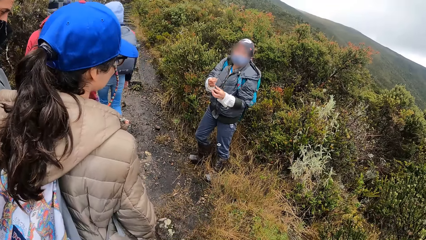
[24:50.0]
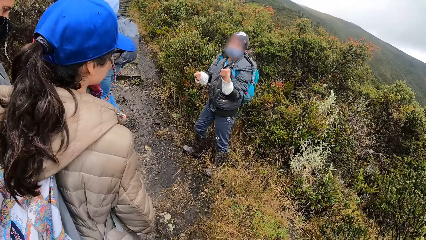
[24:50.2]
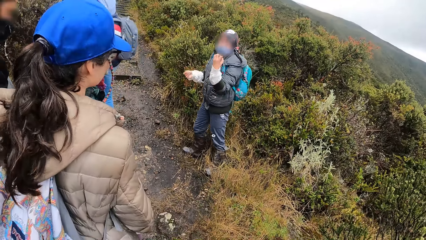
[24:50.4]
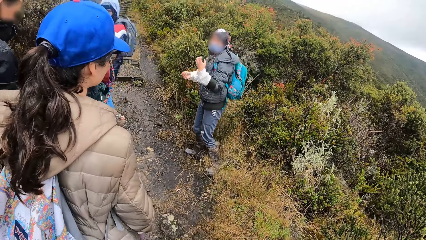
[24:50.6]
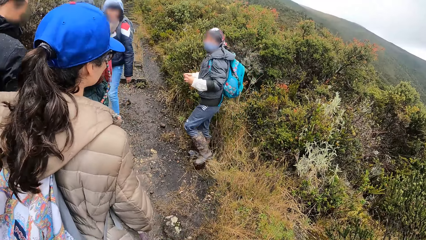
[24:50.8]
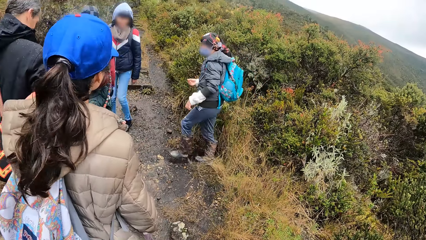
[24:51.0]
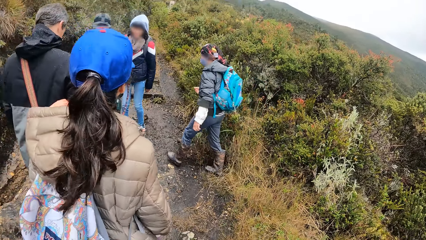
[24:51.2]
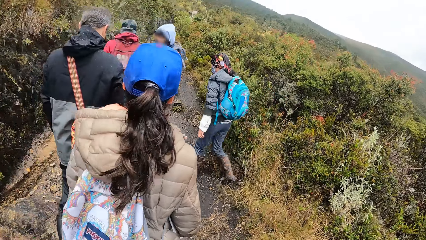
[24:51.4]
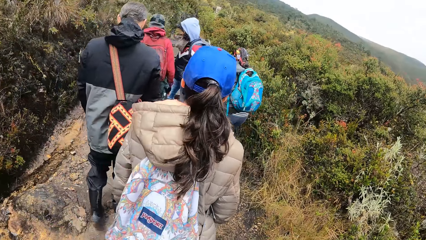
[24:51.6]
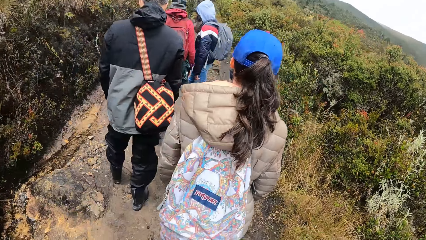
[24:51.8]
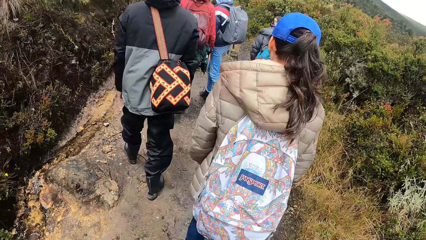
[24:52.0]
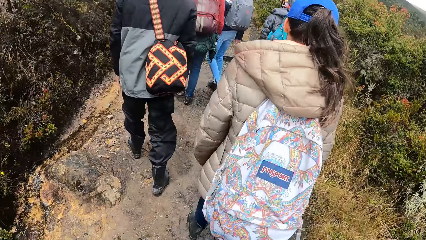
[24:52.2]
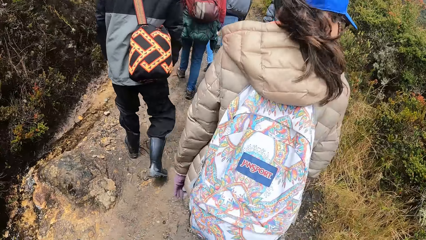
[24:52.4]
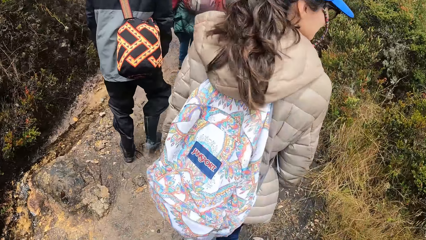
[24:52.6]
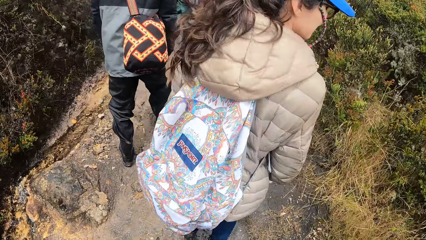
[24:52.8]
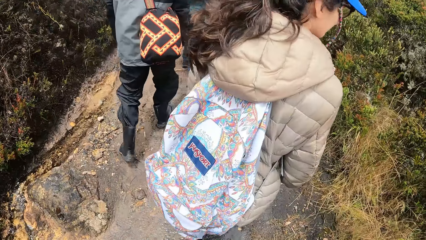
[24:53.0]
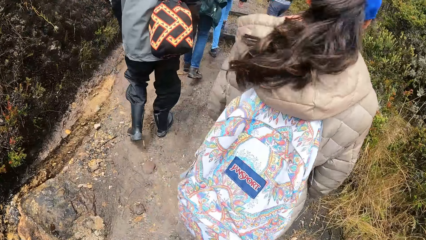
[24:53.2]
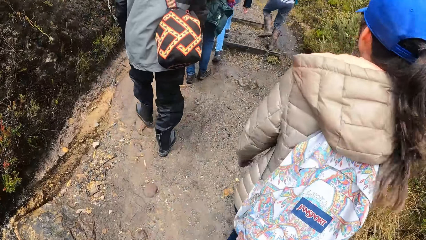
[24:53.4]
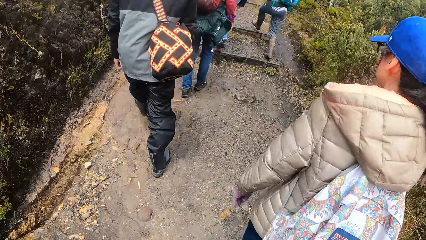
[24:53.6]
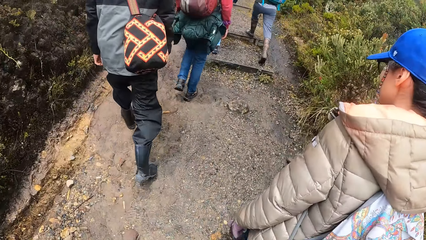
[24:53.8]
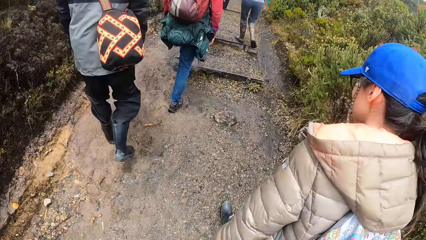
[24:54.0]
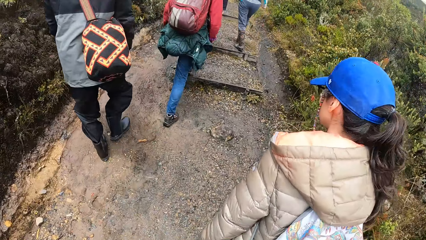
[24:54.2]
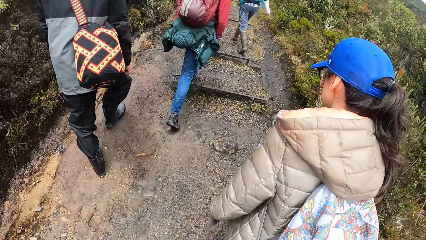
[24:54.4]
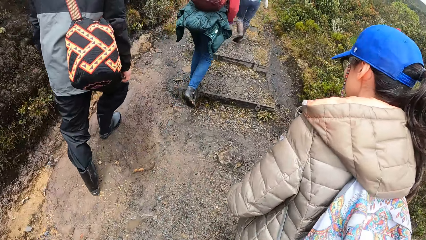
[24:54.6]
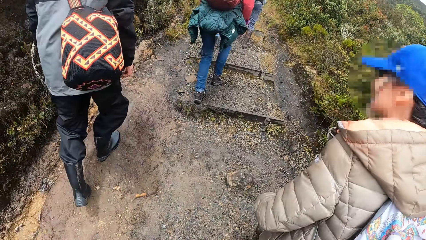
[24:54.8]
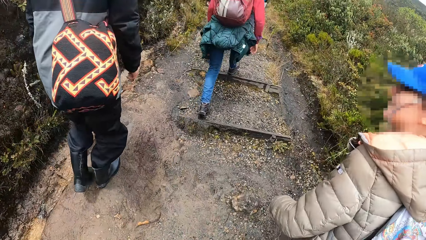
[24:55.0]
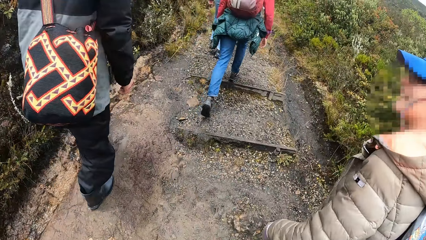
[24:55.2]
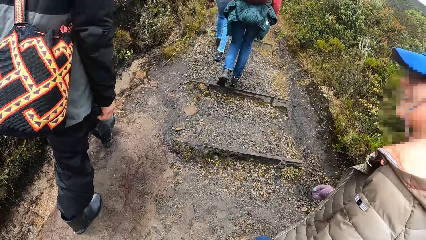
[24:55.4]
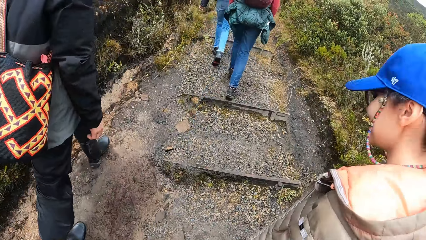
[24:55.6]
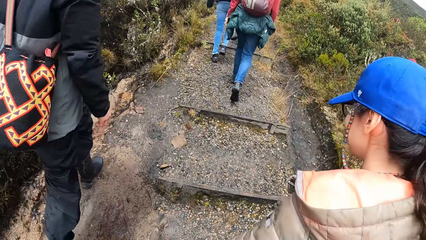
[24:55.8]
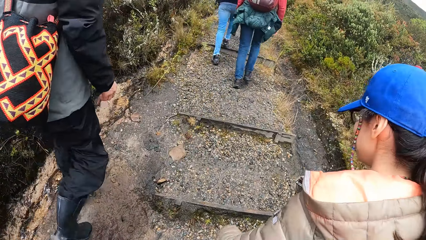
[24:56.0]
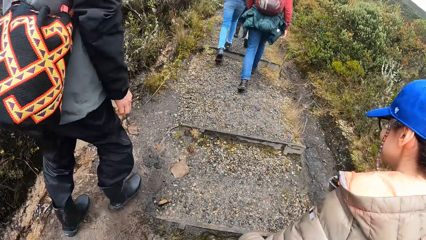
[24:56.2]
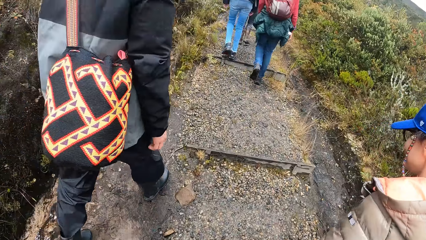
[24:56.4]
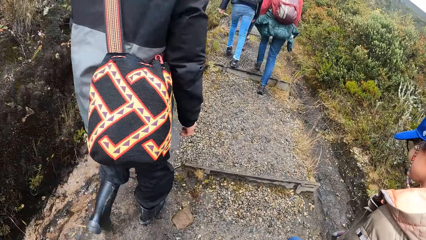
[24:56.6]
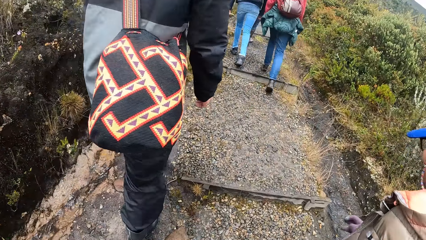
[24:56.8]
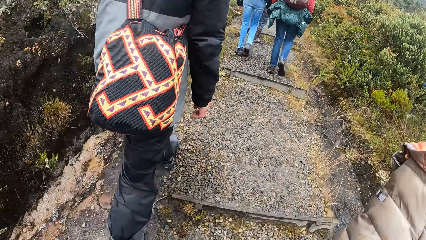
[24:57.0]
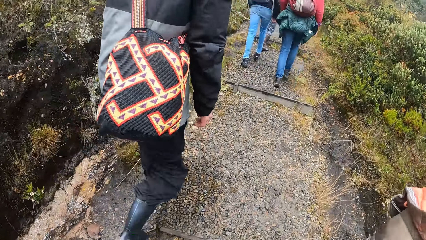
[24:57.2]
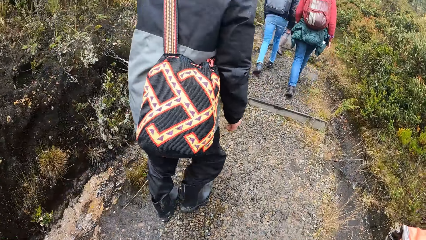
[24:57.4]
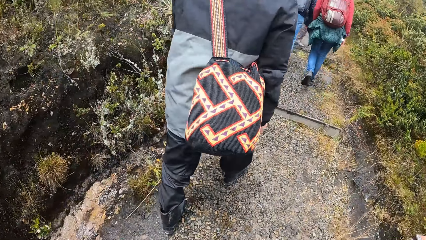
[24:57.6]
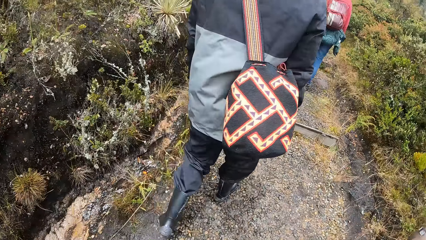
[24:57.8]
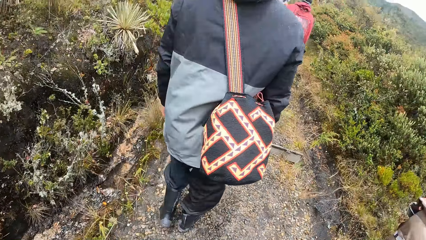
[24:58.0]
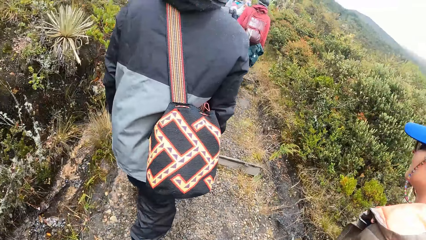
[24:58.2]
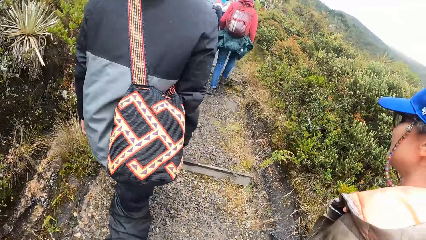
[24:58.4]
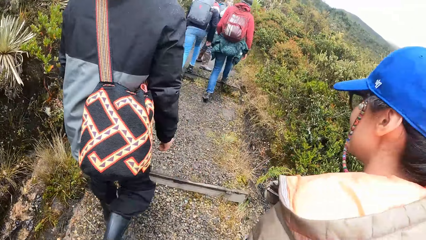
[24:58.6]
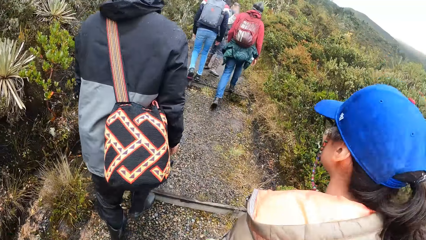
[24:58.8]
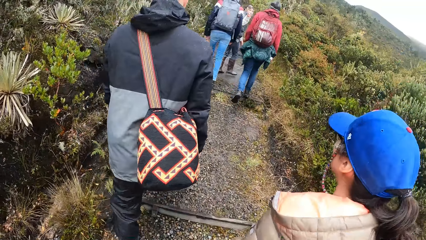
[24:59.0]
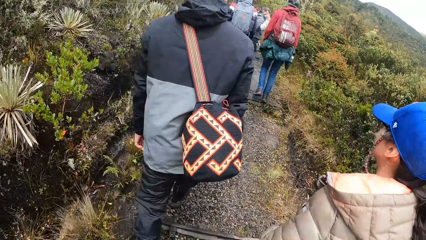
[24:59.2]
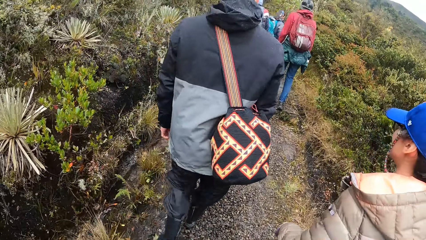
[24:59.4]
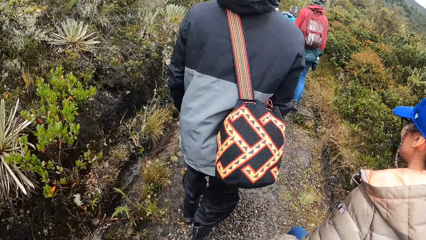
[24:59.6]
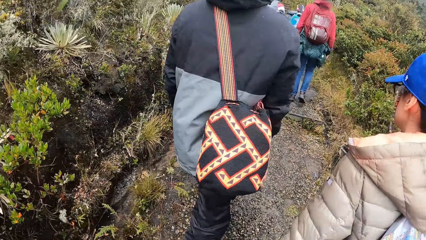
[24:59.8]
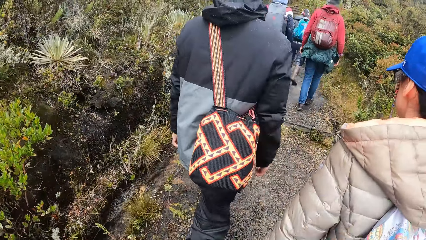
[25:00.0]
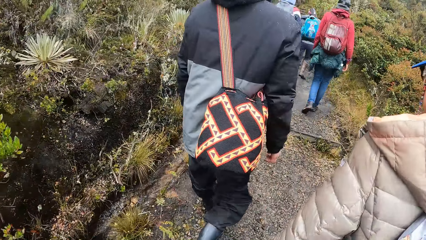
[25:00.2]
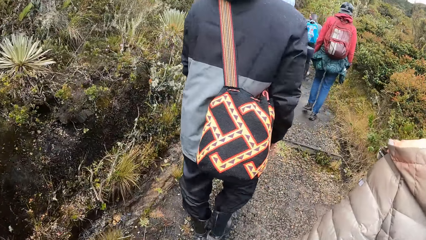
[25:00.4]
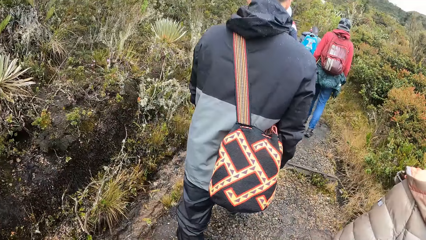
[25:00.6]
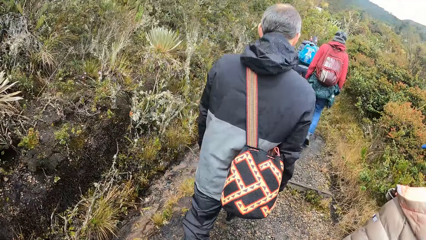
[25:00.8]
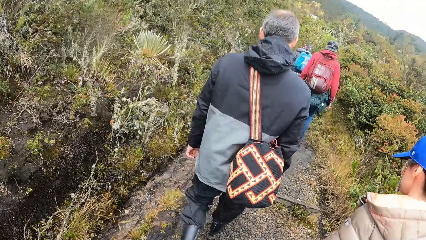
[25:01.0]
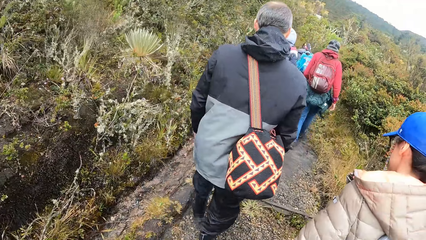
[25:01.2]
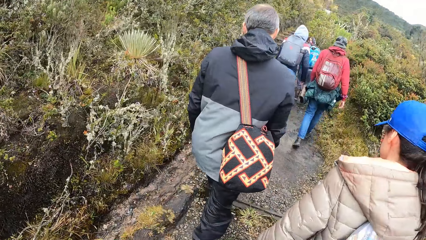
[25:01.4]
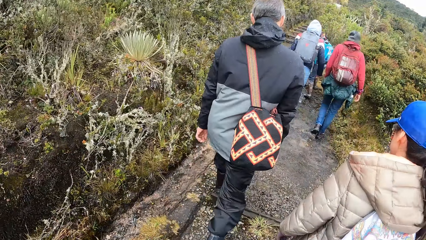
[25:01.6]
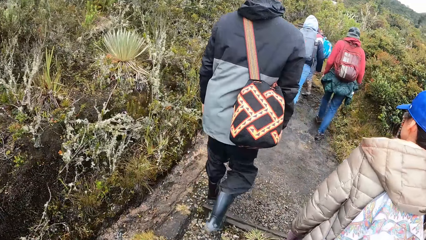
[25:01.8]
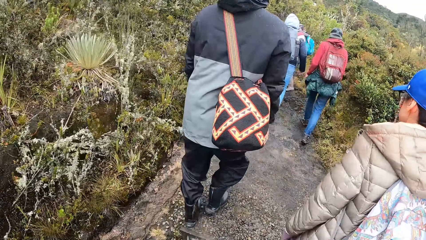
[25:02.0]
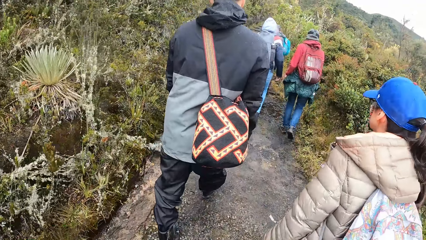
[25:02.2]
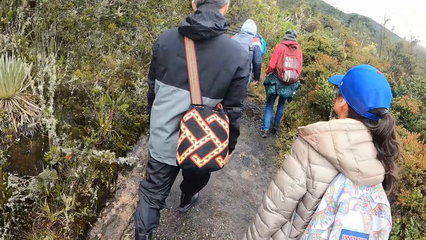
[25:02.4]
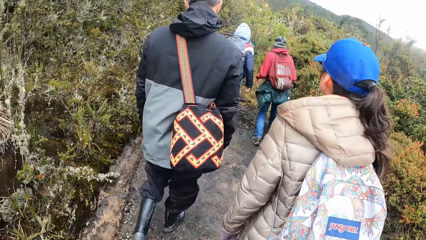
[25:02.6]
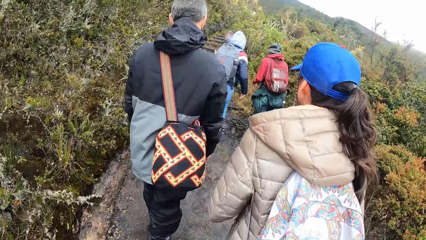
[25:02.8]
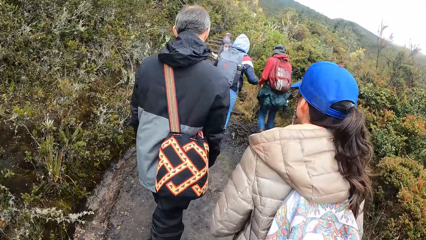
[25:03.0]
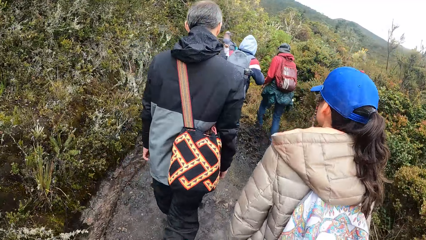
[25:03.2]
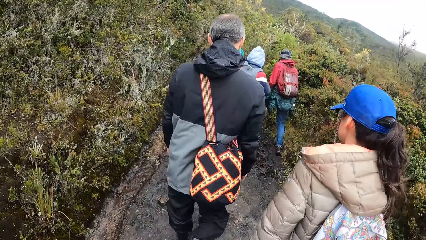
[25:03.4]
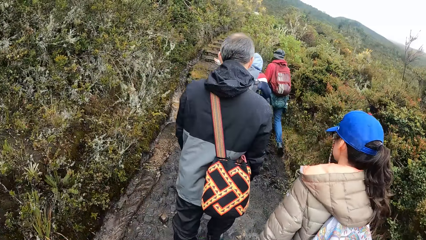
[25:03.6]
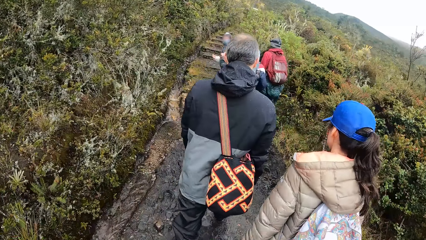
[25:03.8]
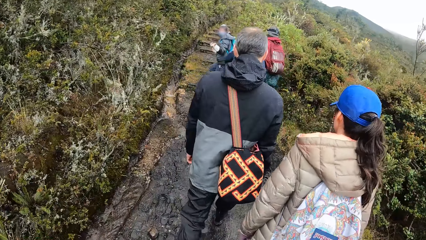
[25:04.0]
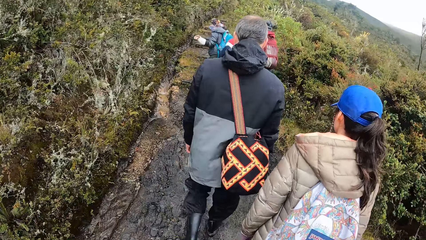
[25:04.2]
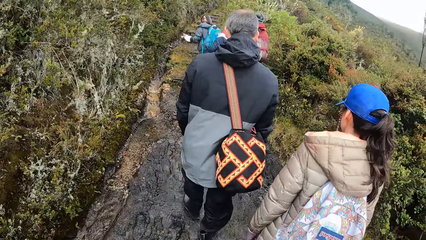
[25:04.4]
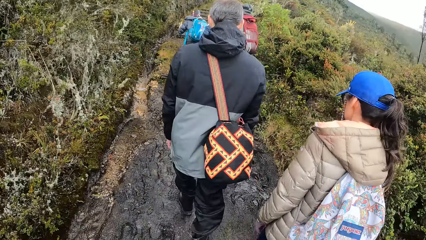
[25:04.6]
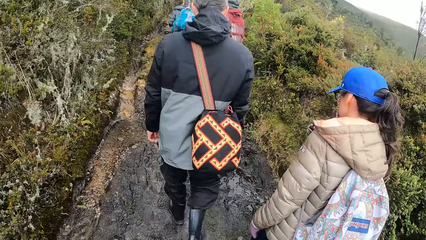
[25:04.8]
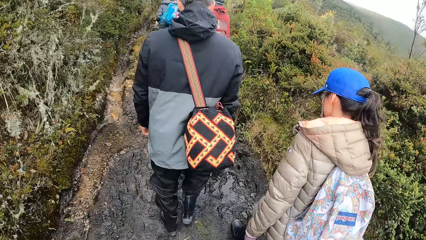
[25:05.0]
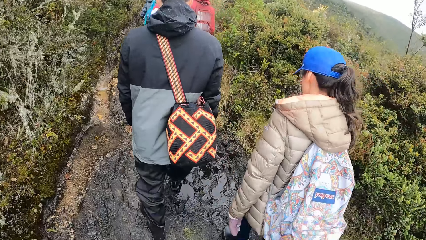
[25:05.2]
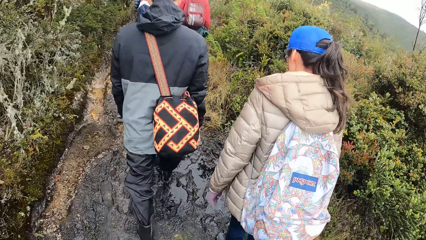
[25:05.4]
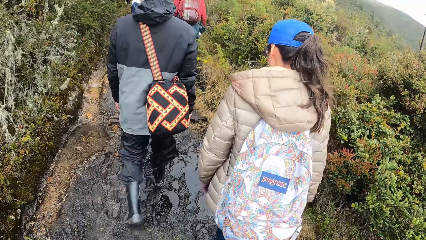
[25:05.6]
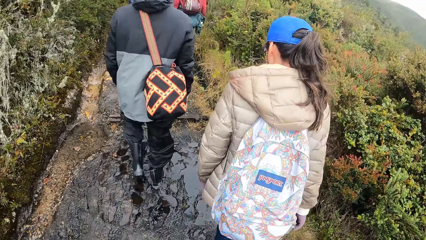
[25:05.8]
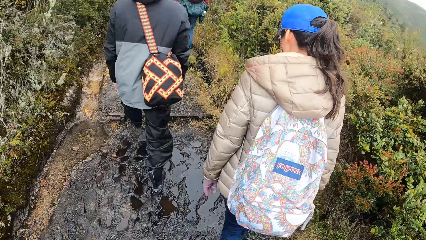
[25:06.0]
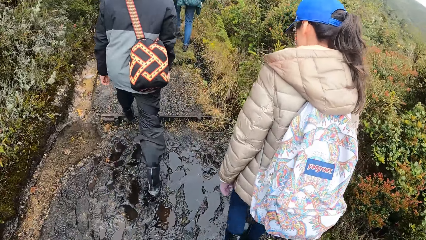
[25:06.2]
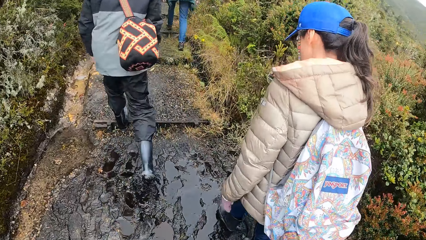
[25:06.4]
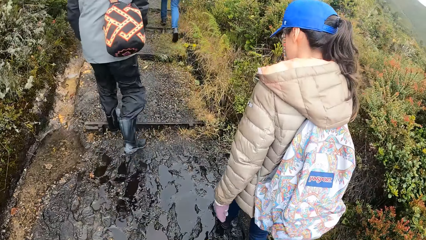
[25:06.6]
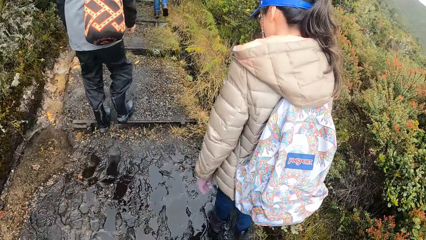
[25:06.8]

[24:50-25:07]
The camera wearer walks with the group of people by the mountain.
